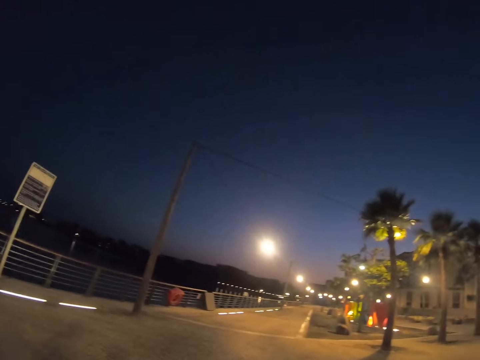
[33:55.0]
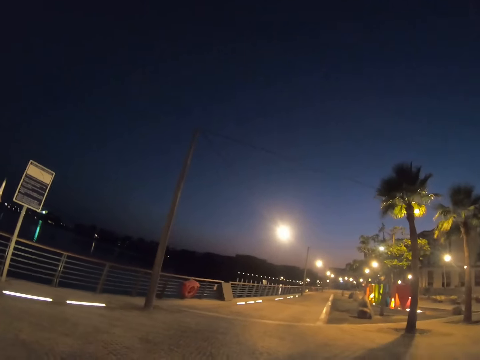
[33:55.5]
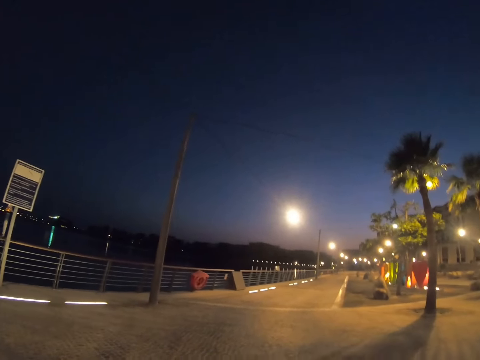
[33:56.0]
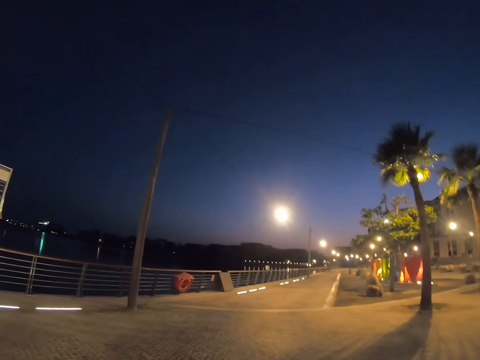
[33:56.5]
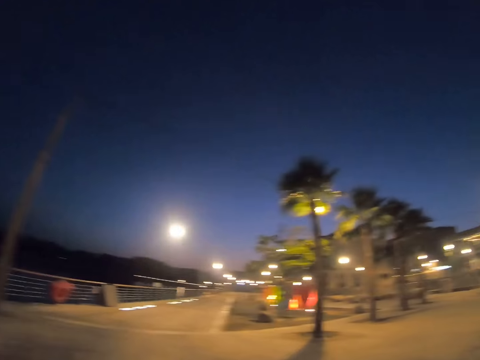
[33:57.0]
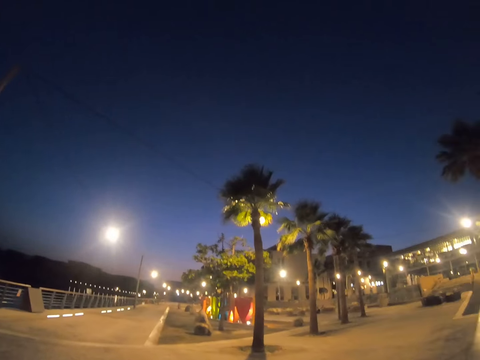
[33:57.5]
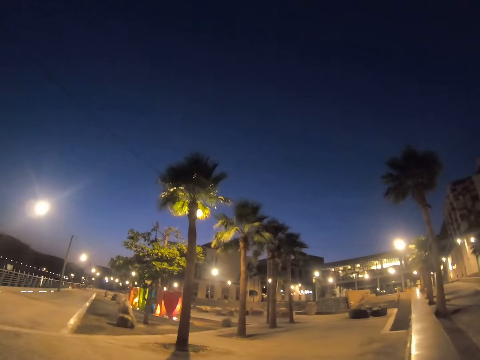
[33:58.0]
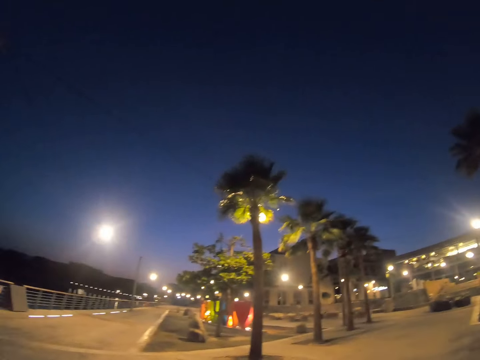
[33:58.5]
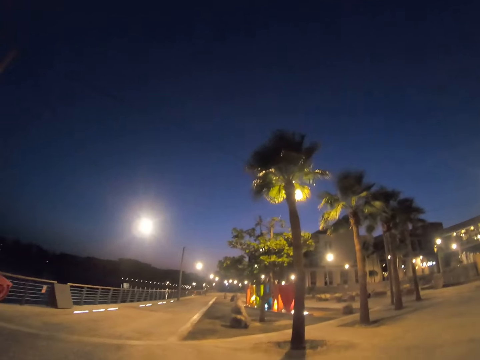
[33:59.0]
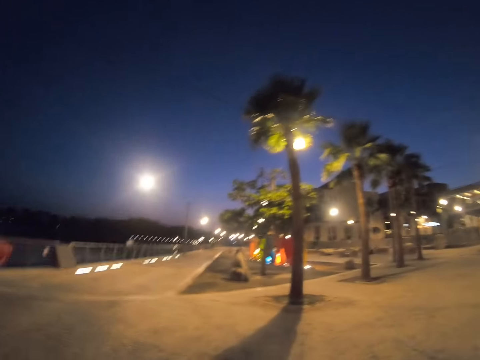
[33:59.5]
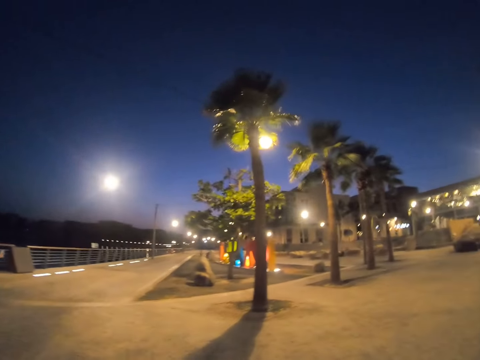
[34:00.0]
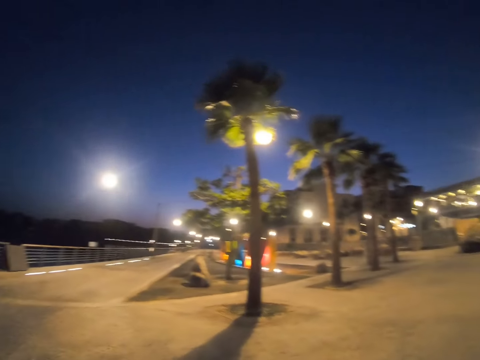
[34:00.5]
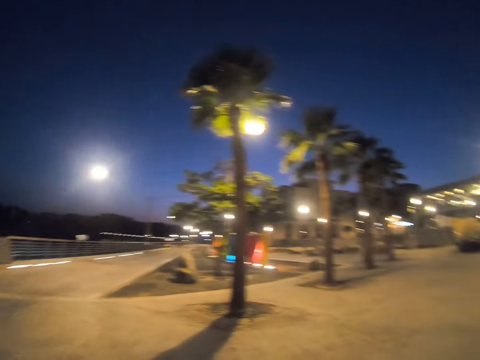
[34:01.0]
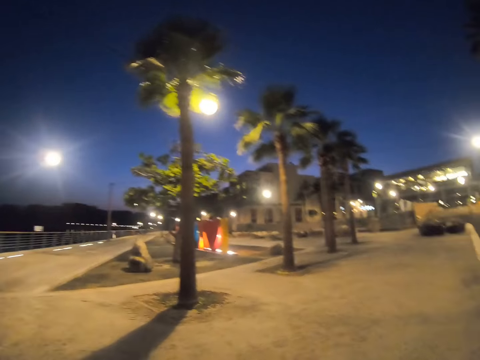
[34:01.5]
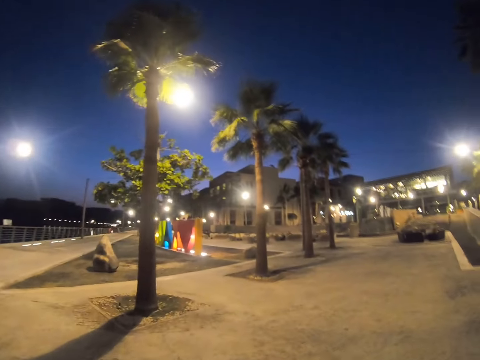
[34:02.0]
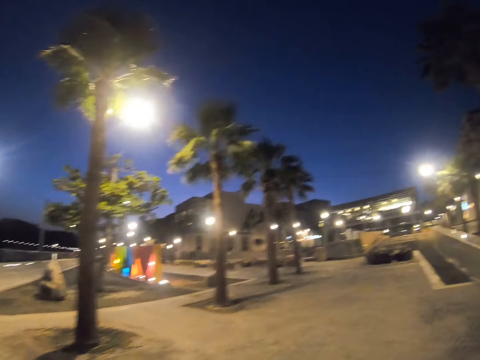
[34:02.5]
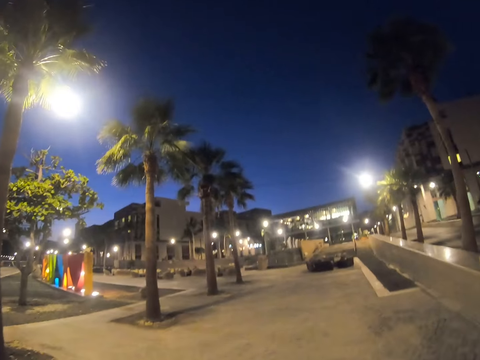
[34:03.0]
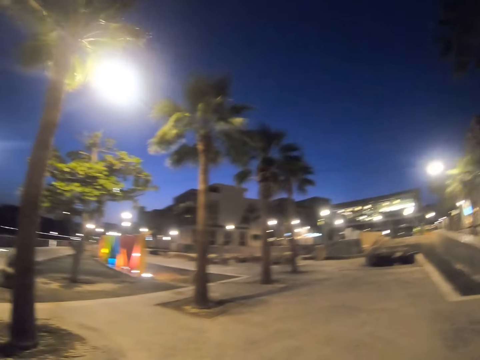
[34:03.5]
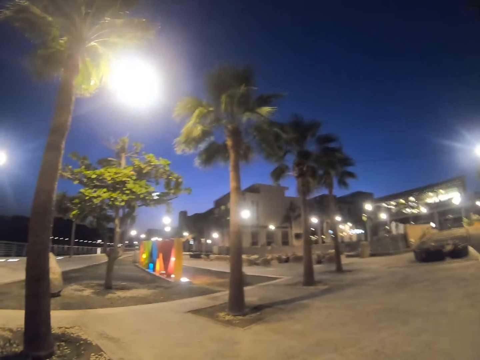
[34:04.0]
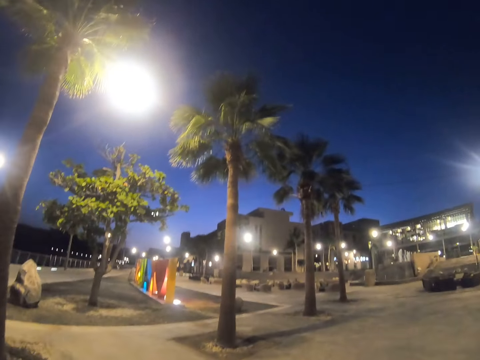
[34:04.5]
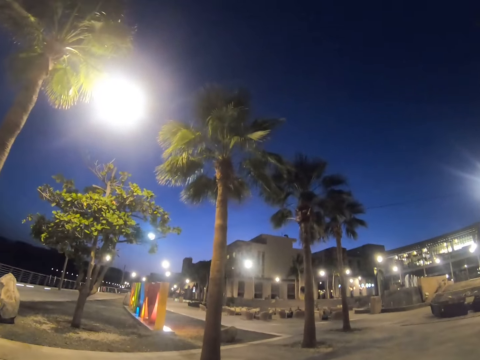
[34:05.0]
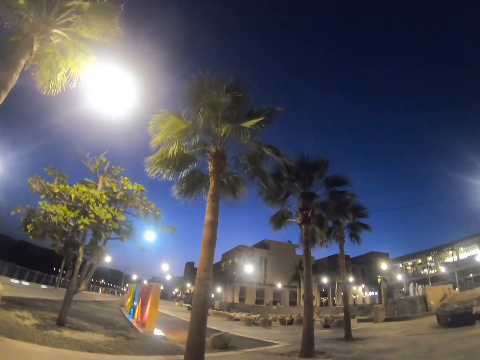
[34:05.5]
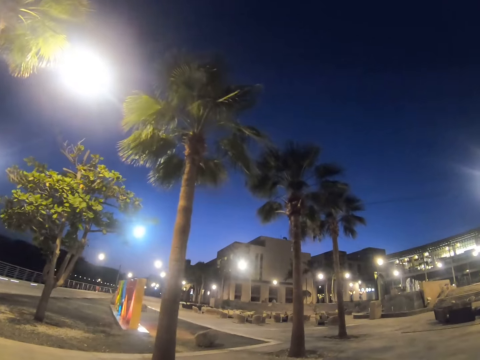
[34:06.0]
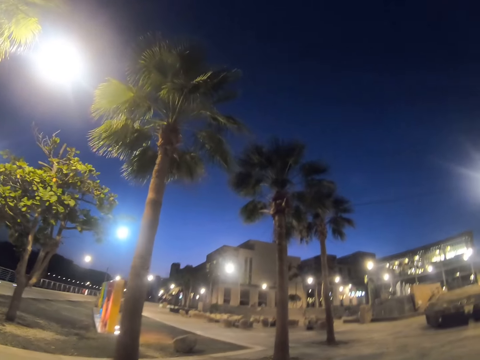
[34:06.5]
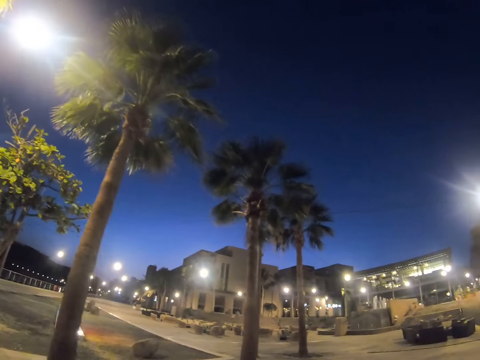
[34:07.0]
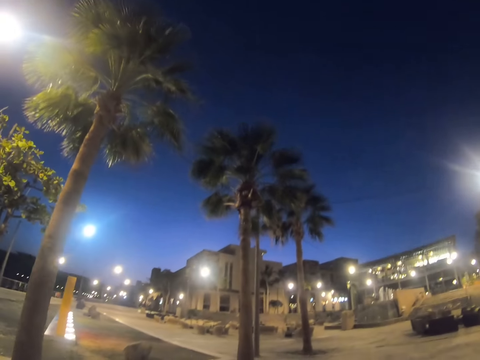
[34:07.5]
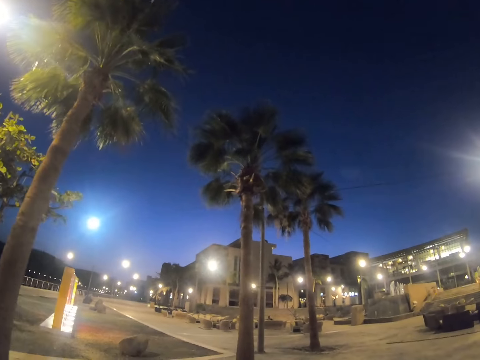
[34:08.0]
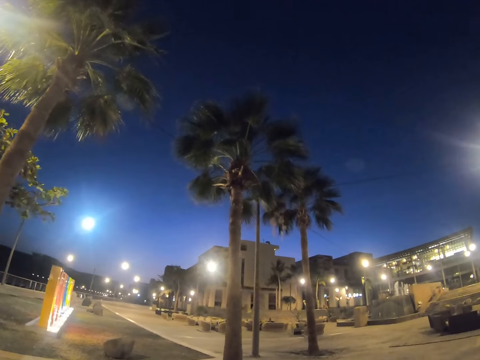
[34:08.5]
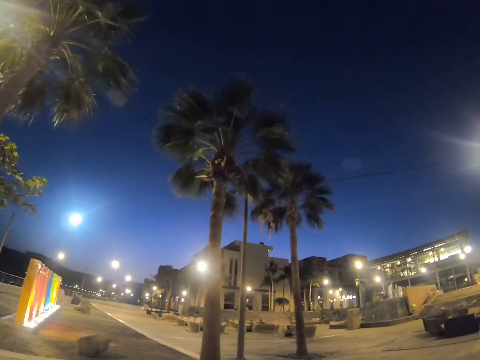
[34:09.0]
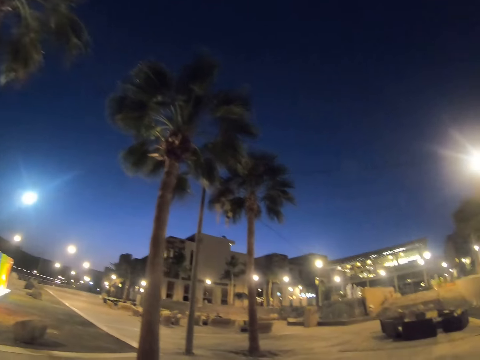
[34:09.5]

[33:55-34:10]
The camera wearer looks around a road. They cycle on the road.

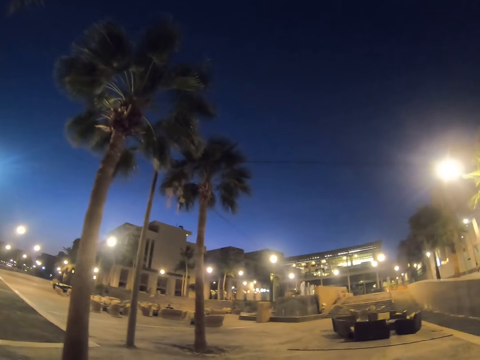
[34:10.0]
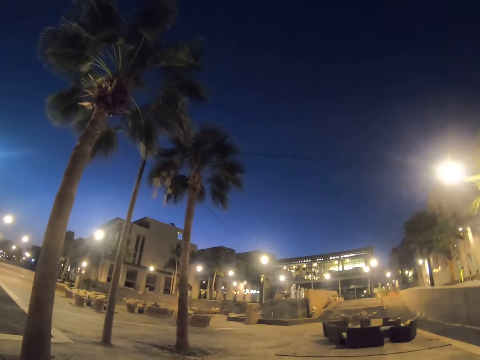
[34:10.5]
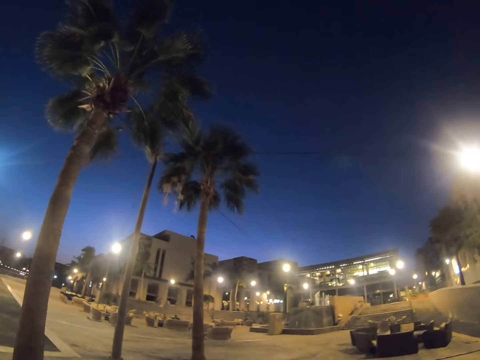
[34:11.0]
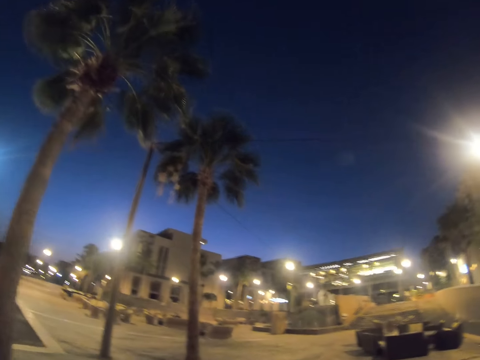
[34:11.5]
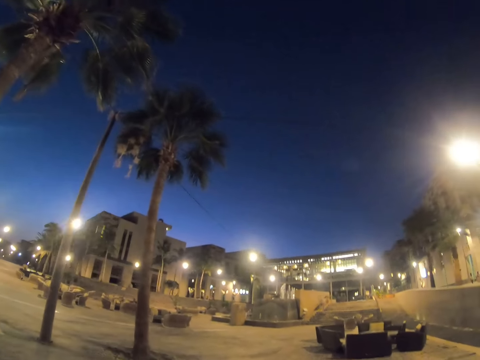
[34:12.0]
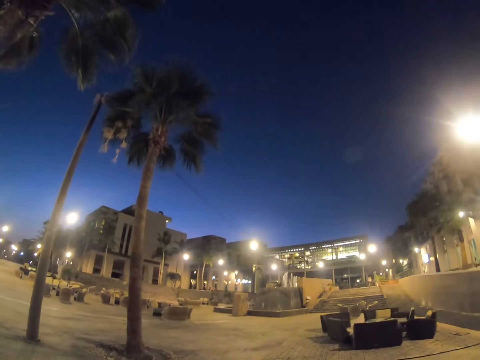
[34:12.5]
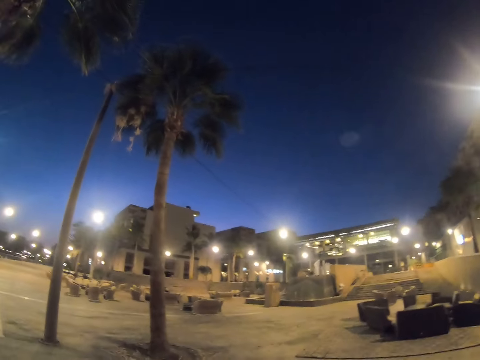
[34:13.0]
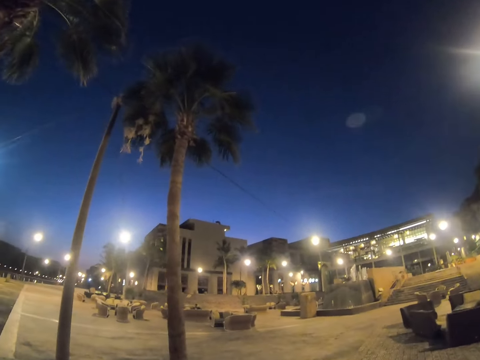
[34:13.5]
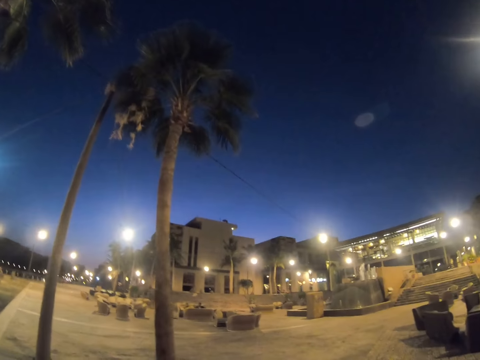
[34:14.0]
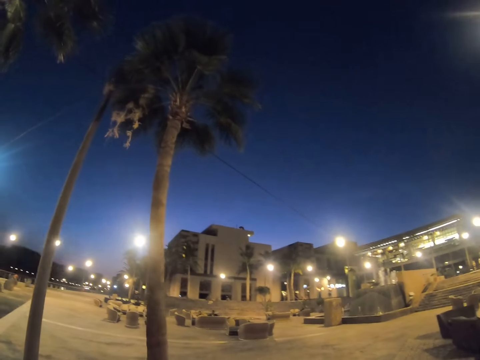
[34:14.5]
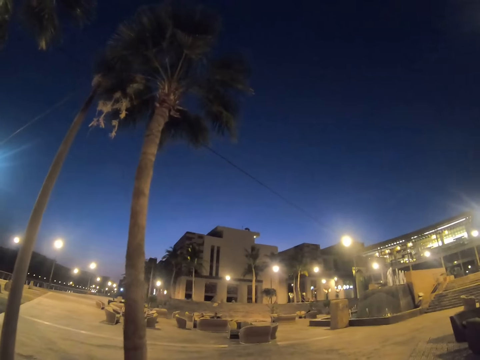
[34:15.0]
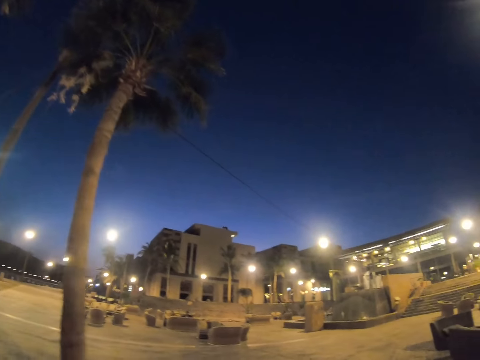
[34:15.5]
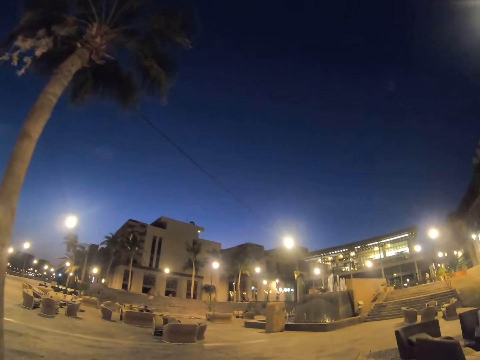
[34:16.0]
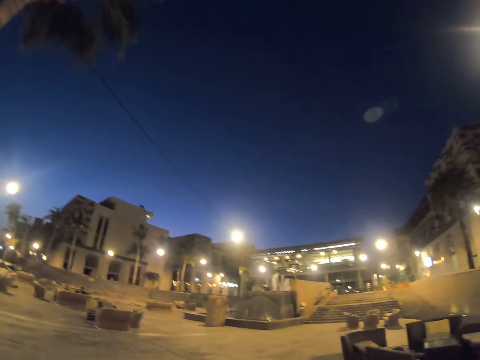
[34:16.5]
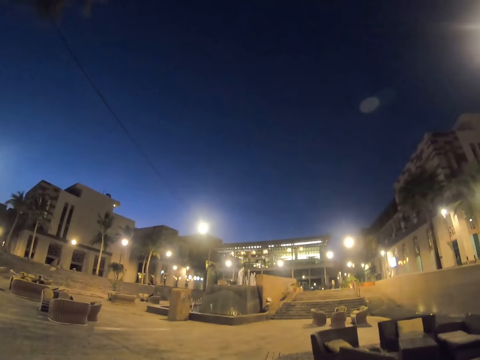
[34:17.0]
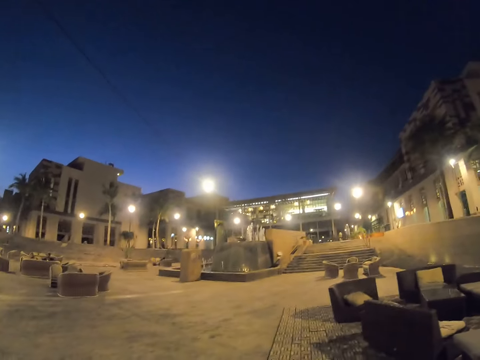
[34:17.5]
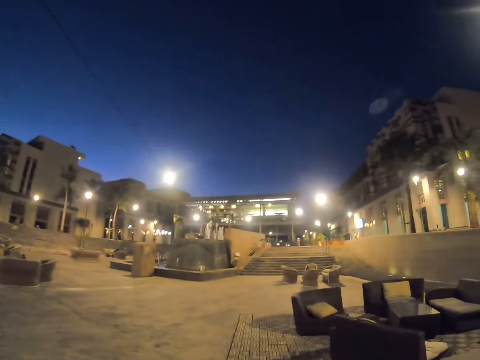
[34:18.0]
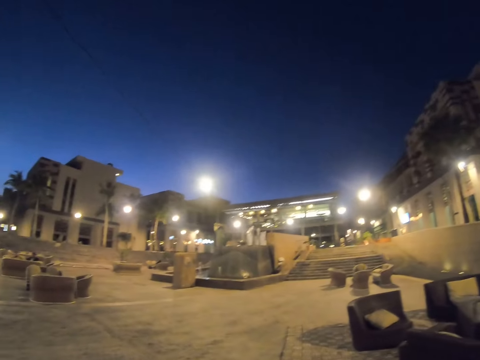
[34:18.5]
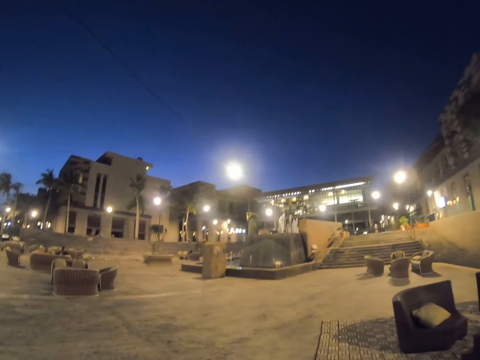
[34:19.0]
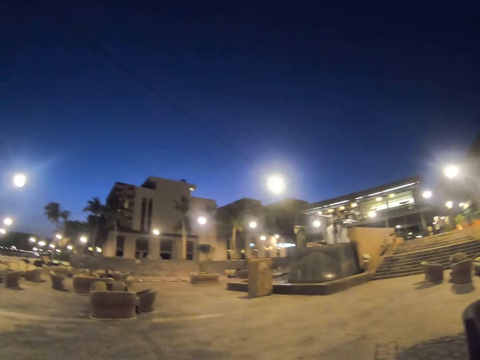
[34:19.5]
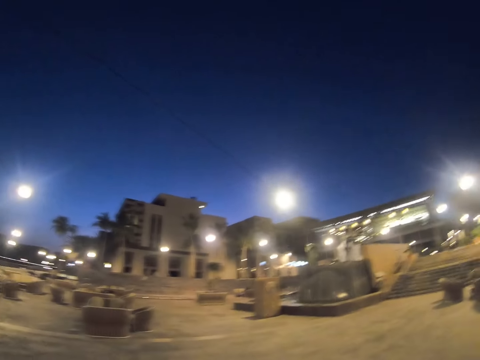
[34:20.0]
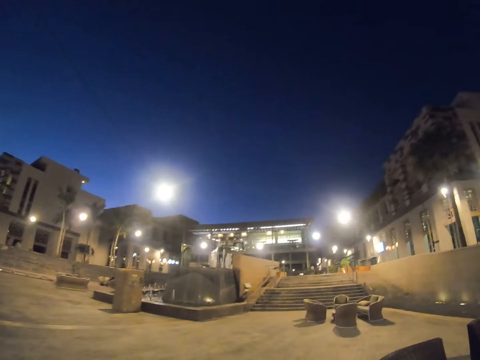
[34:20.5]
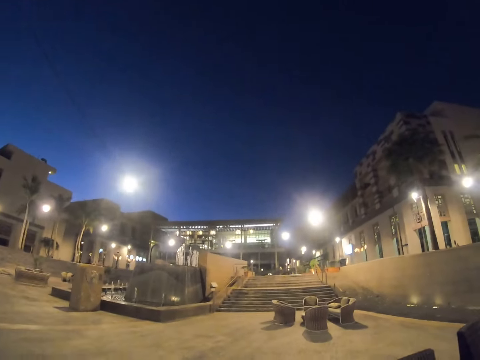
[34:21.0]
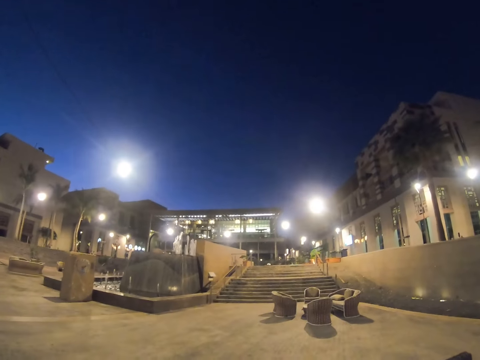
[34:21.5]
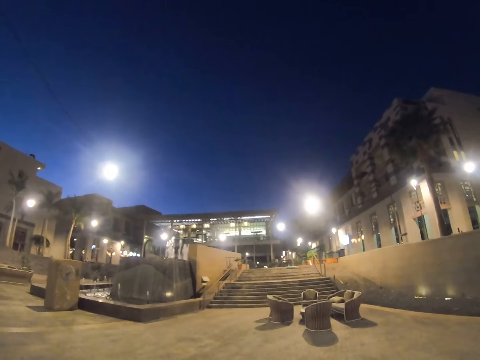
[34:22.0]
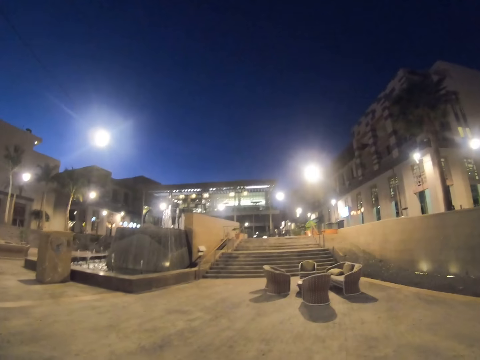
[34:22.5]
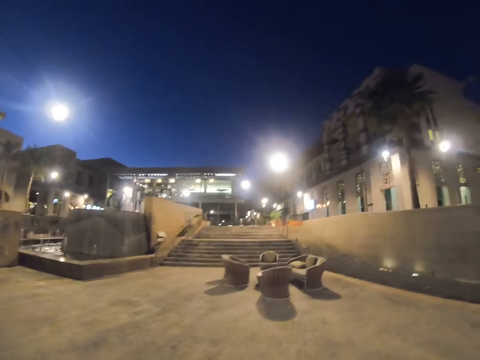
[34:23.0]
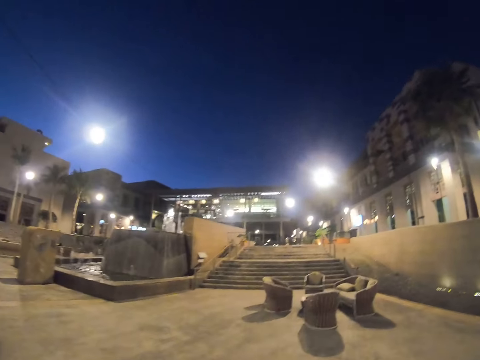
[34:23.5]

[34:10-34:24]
The camera wearer looks around a road. They cycle on the road.
